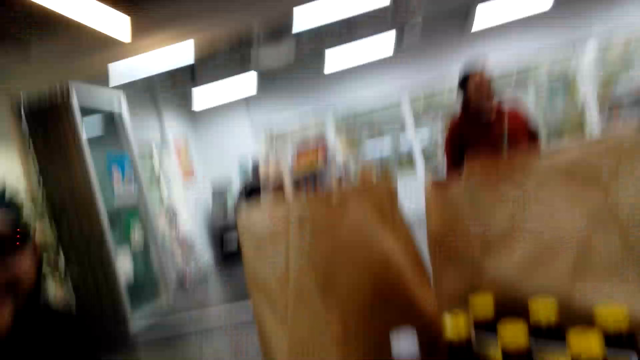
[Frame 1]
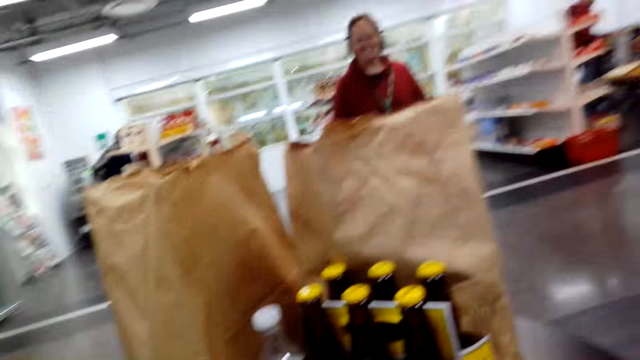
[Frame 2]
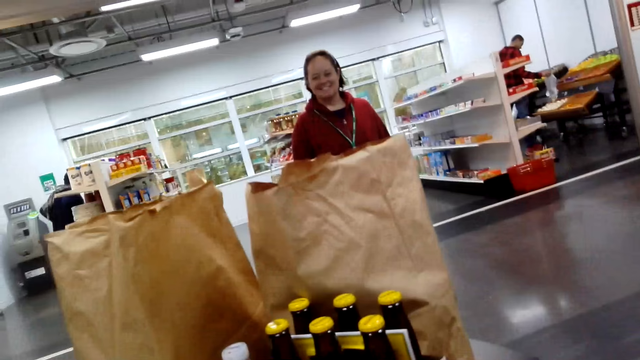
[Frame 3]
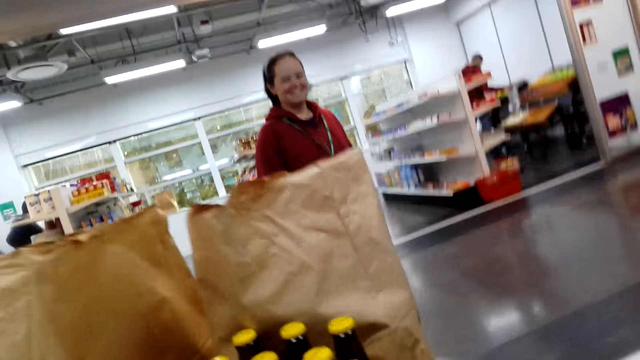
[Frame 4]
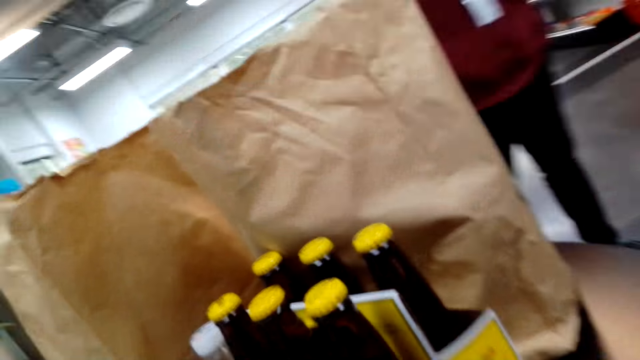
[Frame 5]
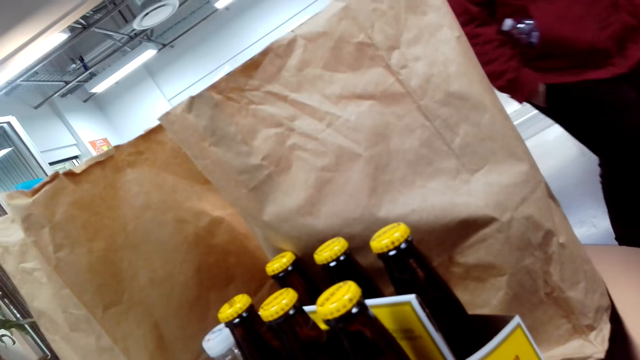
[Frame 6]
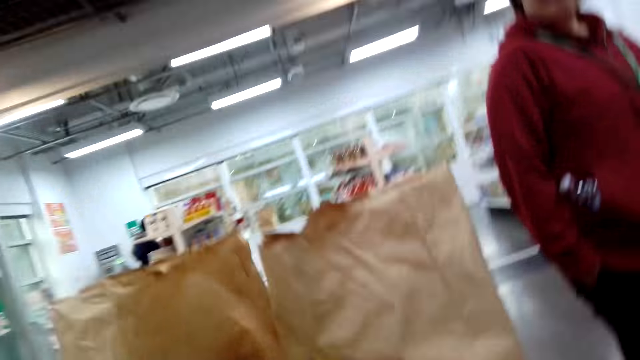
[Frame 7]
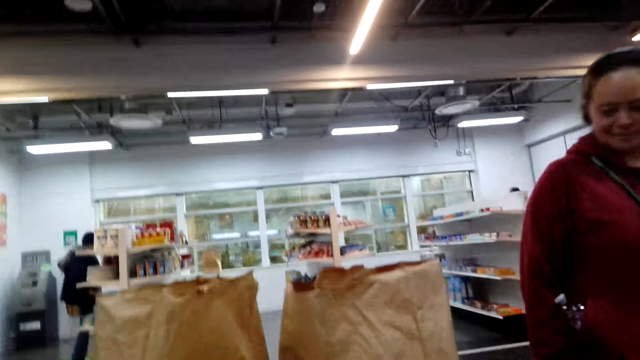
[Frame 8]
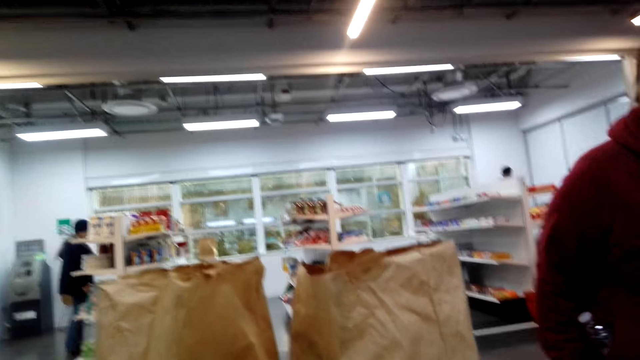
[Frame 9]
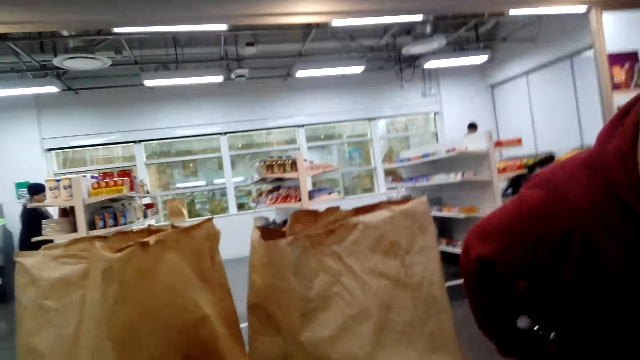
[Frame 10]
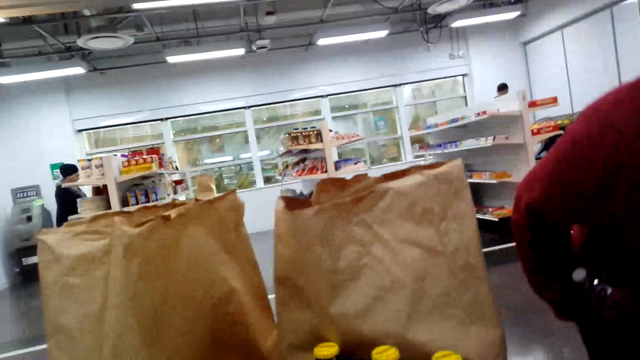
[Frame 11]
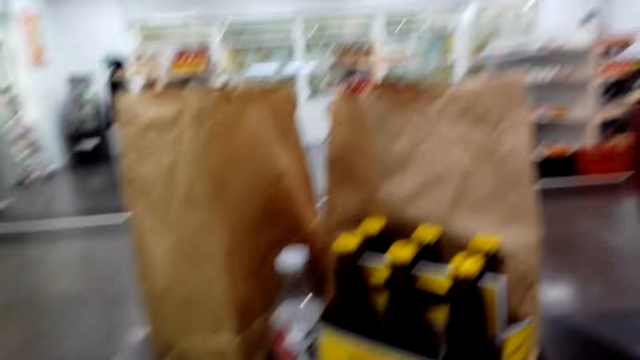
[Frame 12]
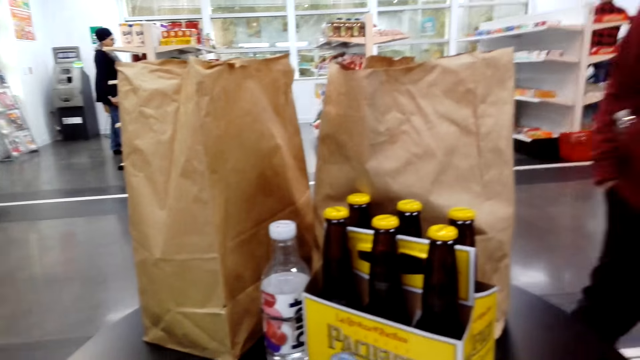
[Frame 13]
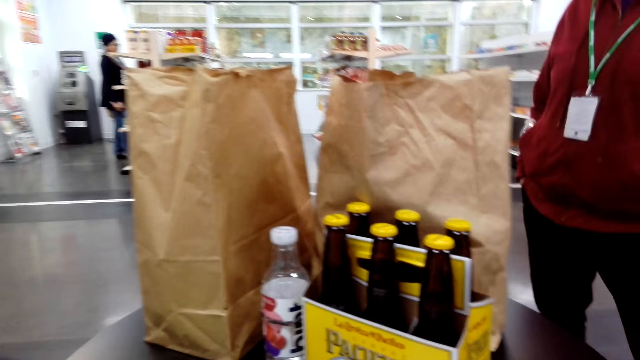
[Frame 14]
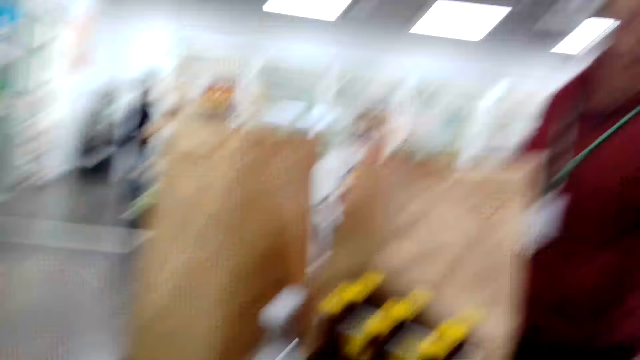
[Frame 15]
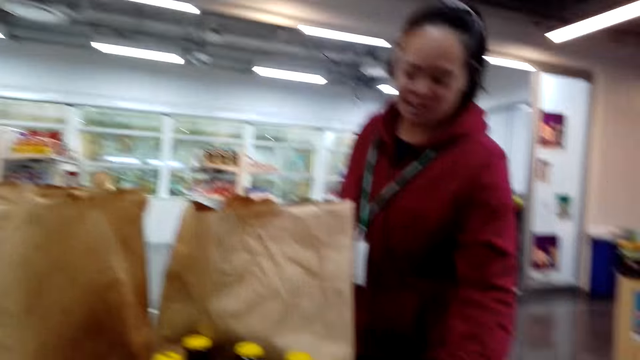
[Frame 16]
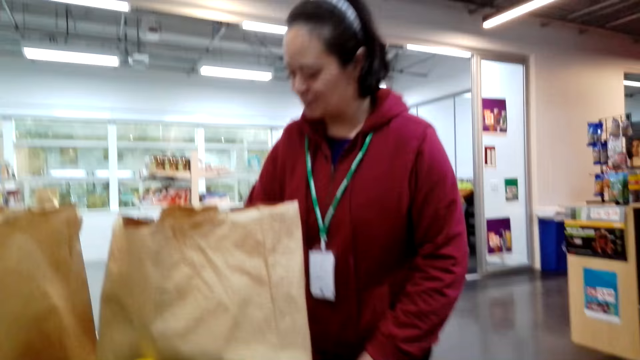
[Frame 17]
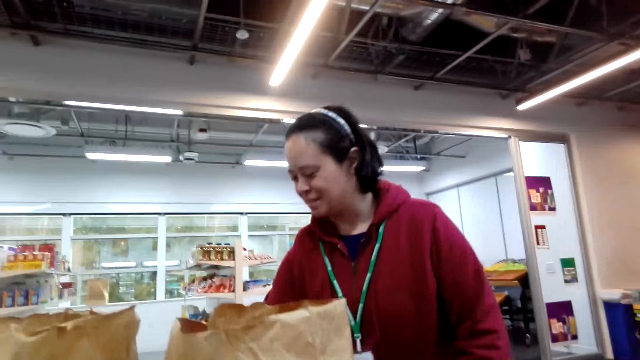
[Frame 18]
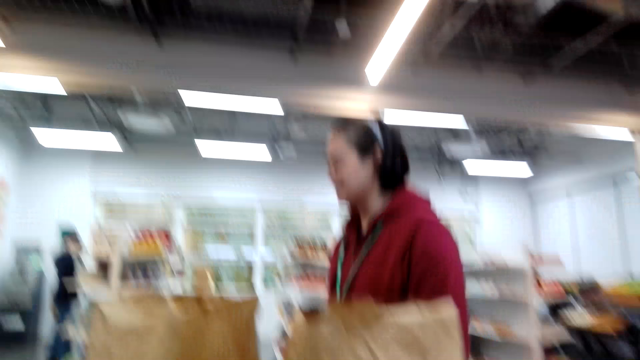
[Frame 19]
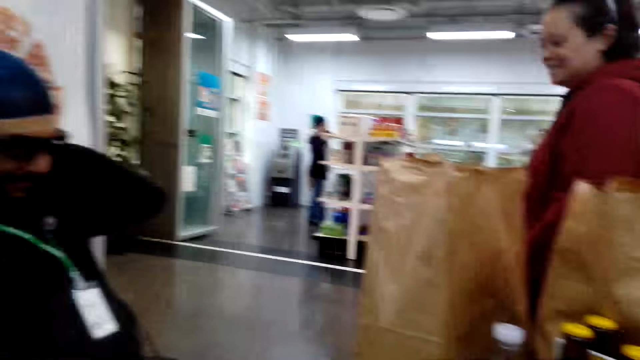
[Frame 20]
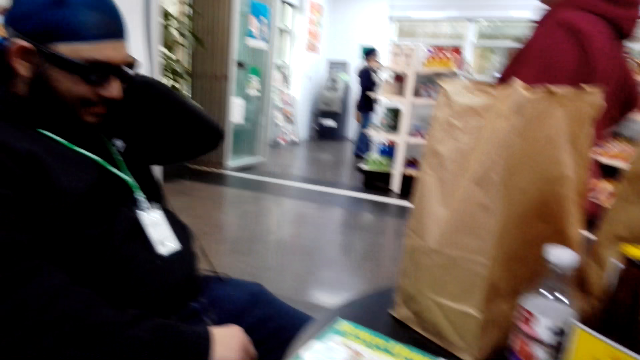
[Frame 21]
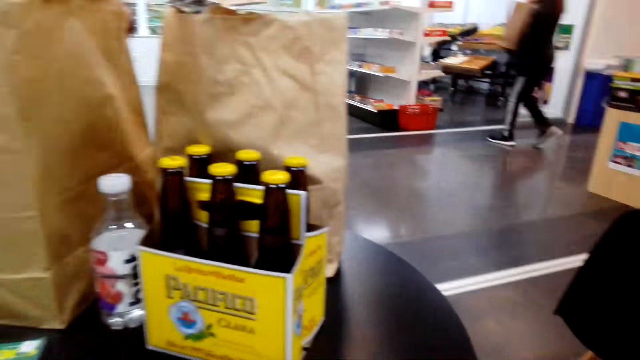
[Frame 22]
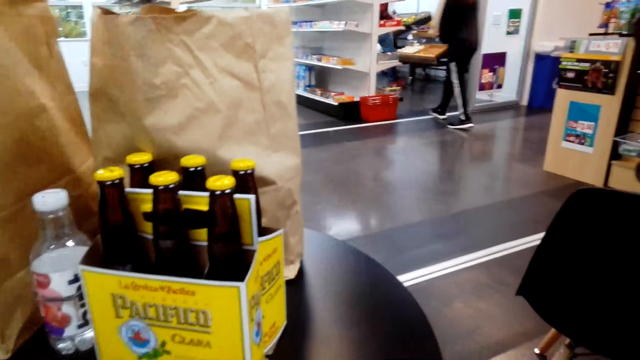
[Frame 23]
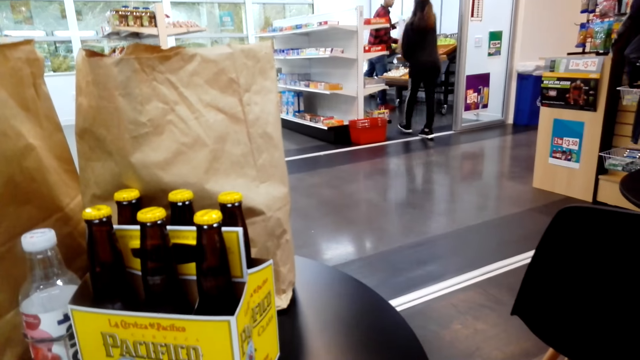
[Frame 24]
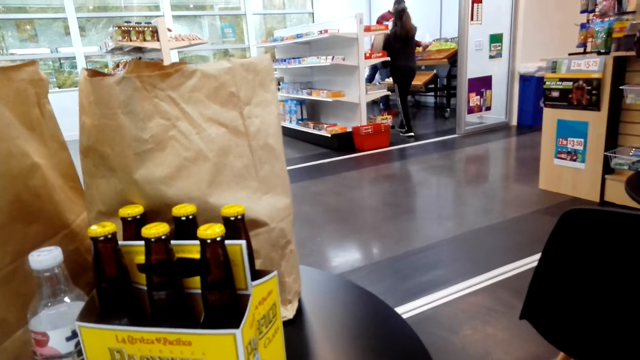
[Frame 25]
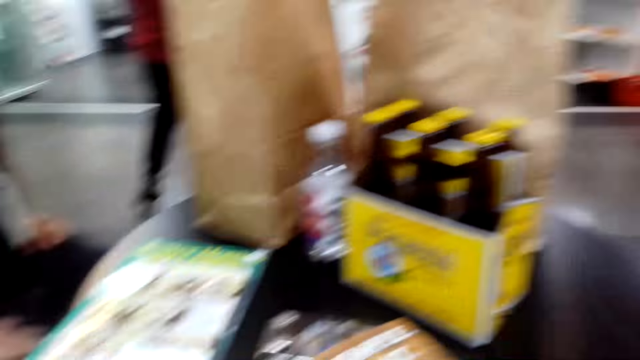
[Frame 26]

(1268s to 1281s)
The camera wearer looks around. A woman walks towards the camera wearer. The woman stands beside the camera wearer. The camera wearer speaks to the woman. The woman talks to the camera wearer. The woman walks away. The camera wearer looks around.

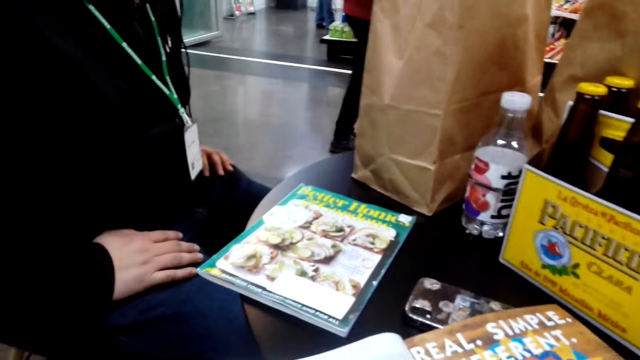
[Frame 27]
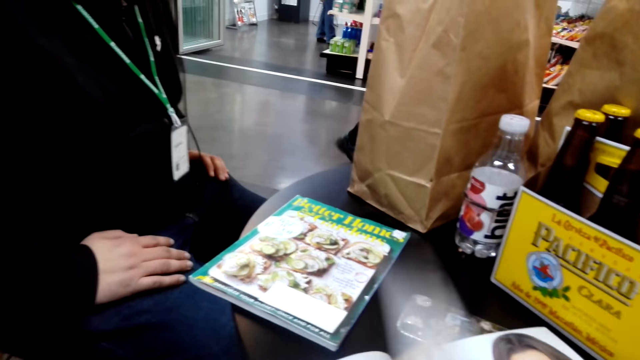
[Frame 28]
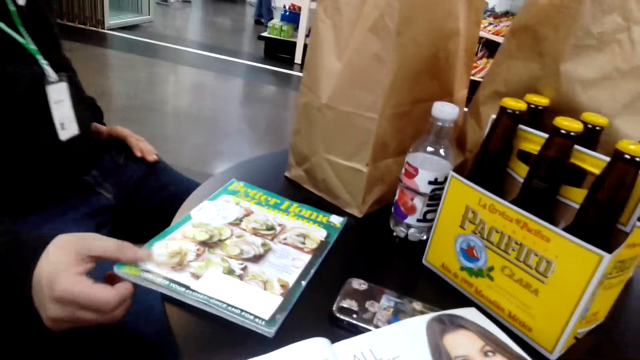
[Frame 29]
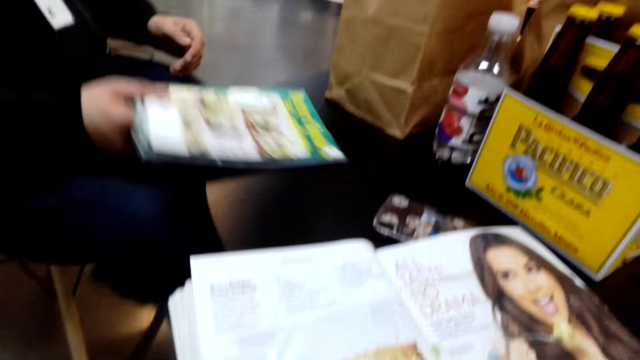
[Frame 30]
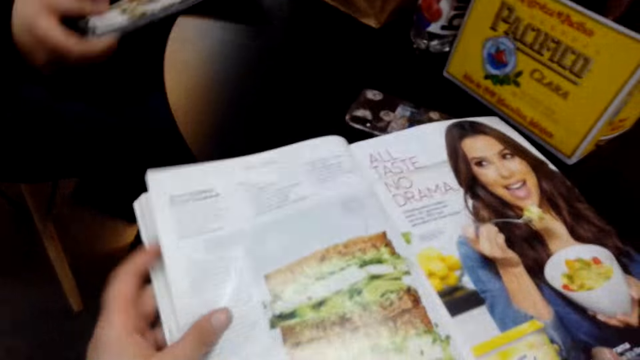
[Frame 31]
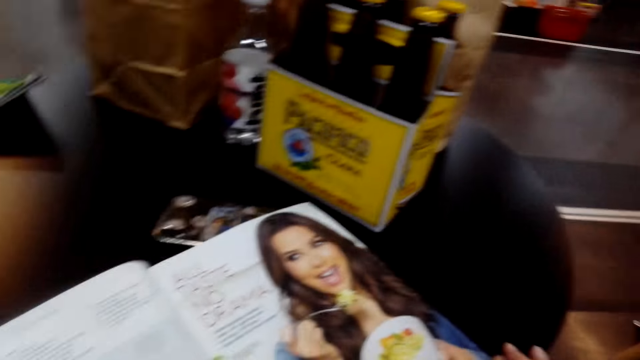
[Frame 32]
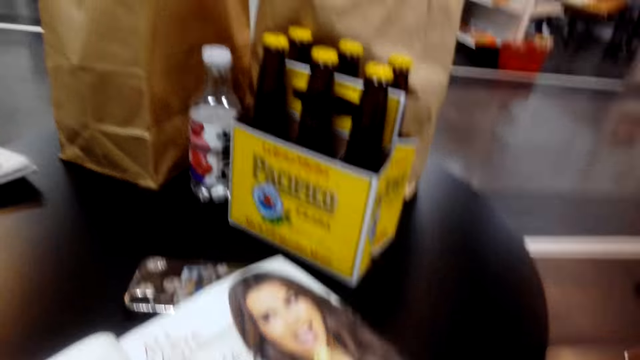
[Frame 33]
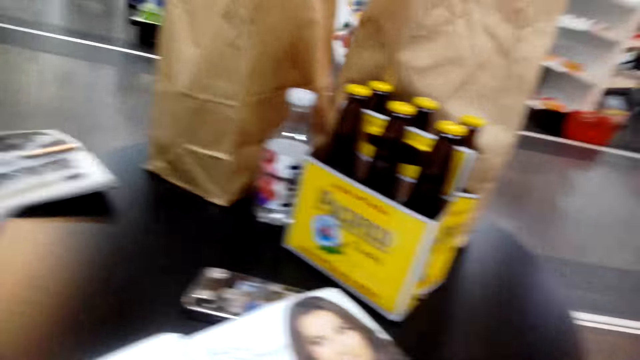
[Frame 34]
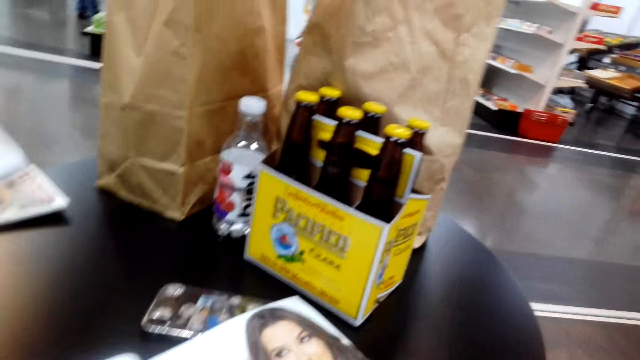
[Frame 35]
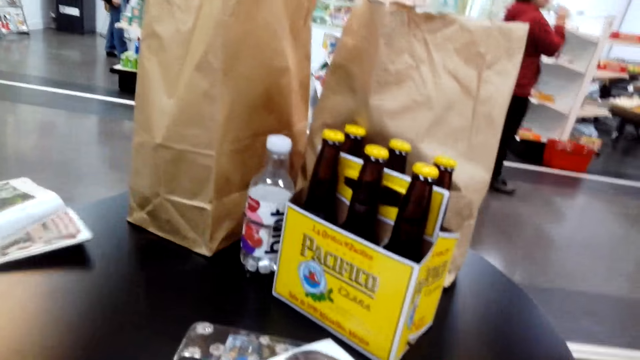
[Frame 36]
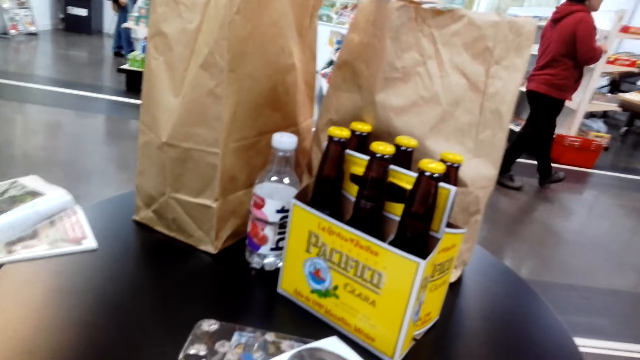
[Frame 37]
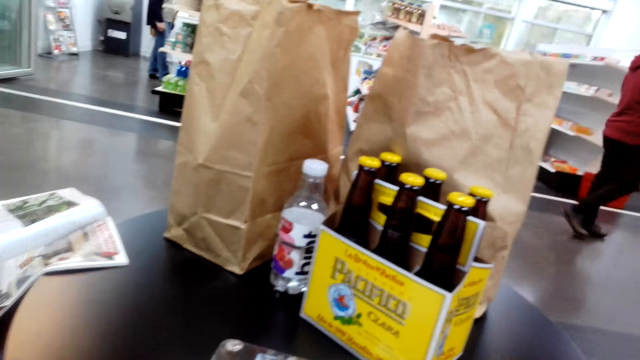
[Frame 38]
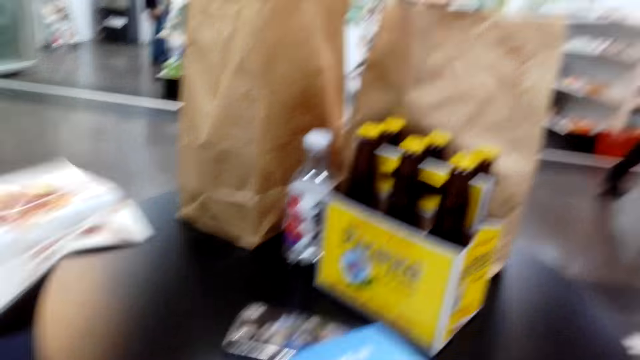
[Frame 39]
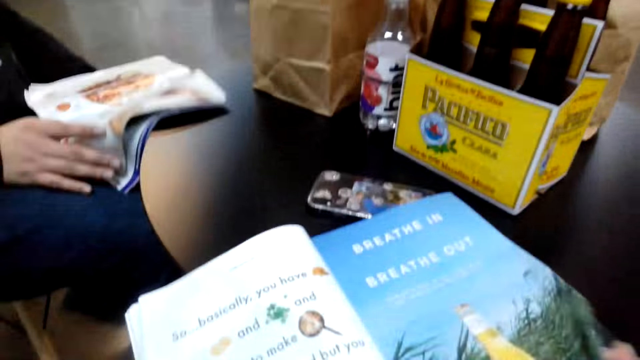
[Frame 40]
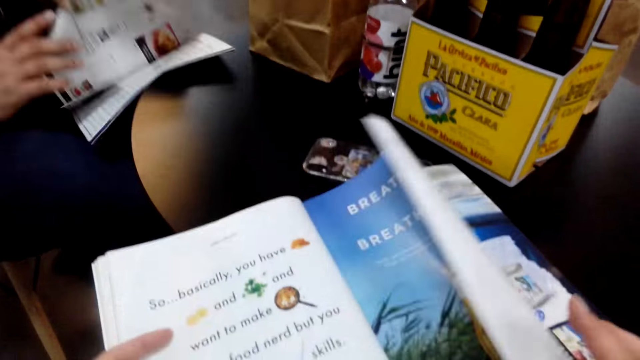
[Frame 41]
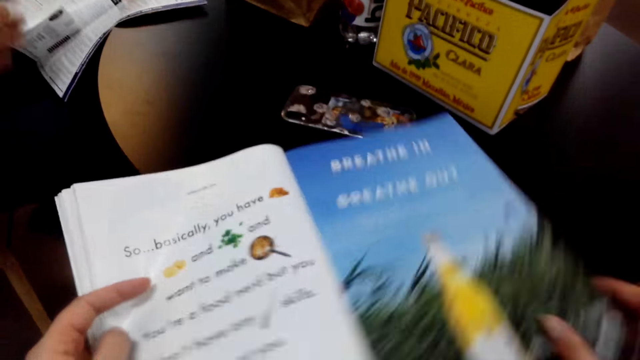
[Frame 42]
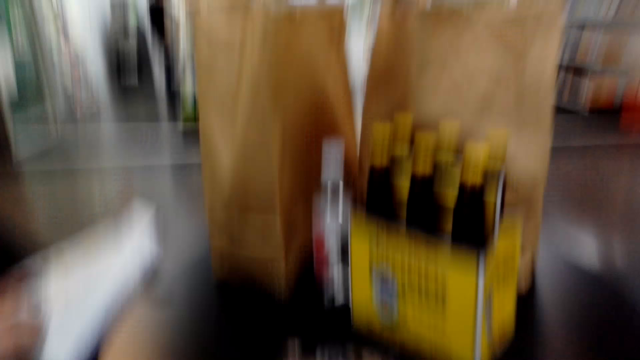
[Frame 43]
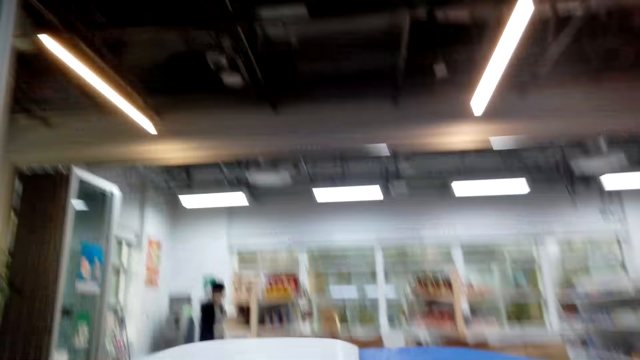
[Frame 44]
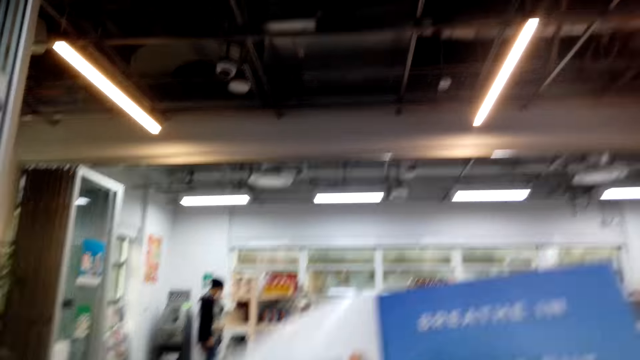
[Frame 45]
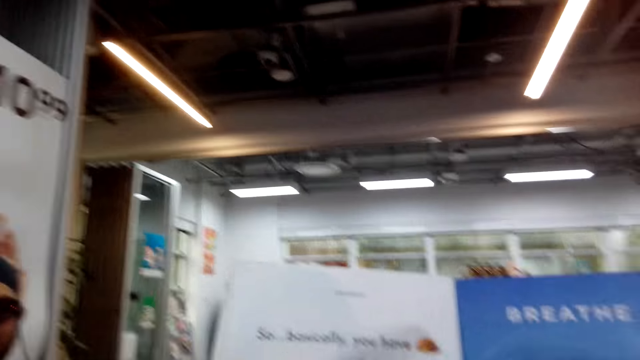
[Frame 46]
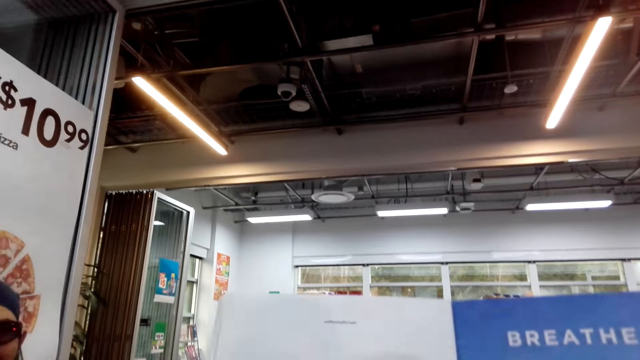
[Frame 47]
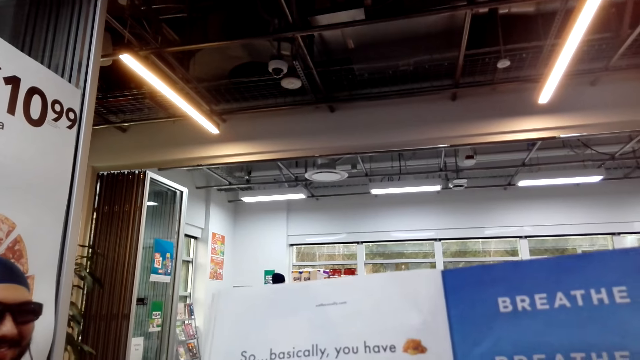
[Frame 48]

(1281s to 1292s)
A man picks up a book or magazine from the table. The man peruses the magazine. Another person opens pages on the book. The camera wearer goes through the magazine. They read the magazine.
